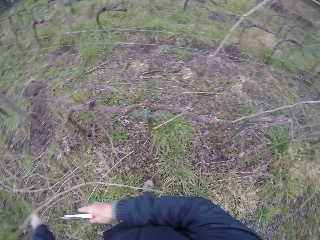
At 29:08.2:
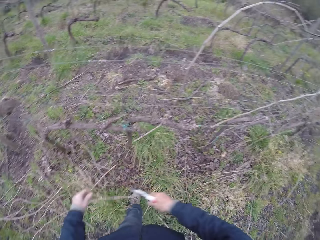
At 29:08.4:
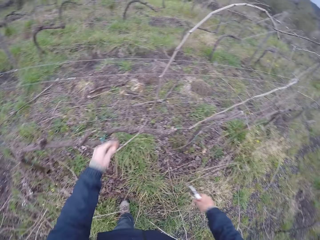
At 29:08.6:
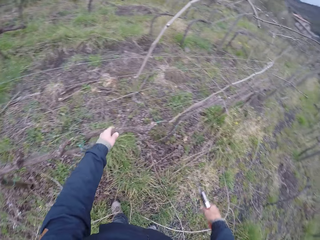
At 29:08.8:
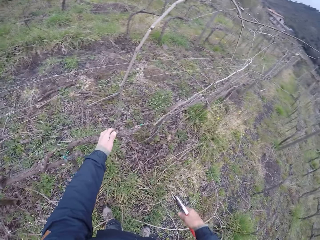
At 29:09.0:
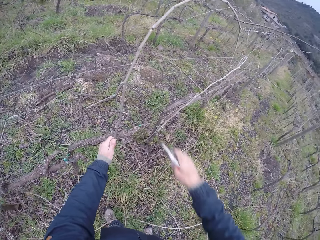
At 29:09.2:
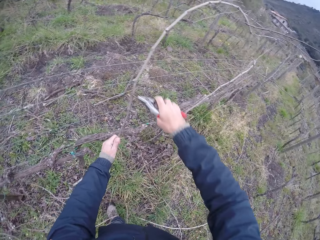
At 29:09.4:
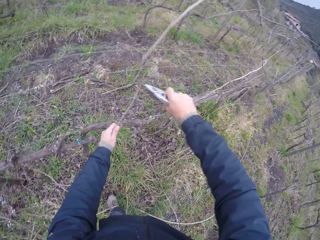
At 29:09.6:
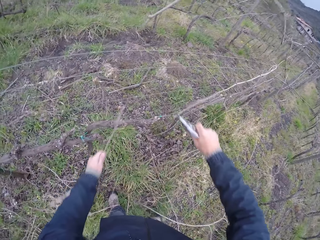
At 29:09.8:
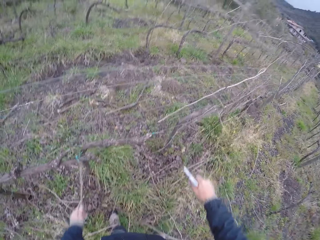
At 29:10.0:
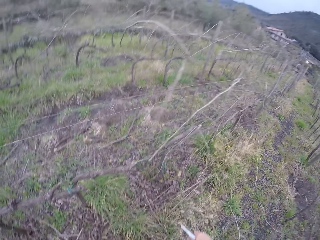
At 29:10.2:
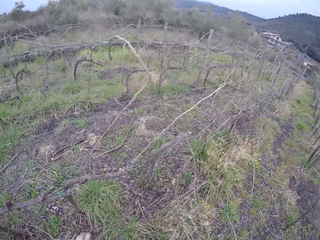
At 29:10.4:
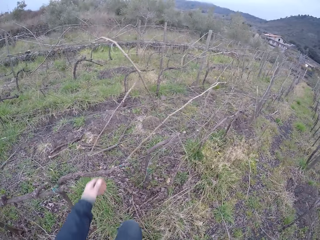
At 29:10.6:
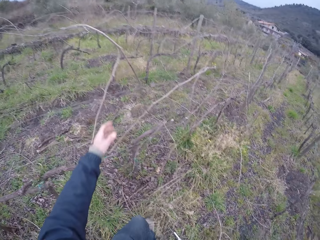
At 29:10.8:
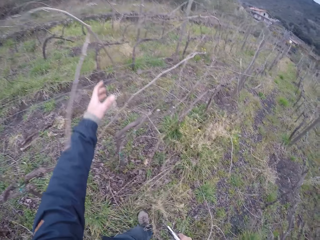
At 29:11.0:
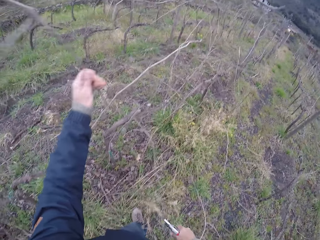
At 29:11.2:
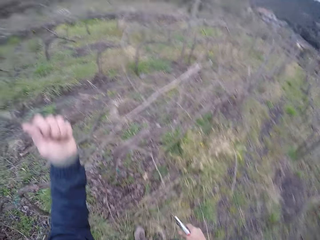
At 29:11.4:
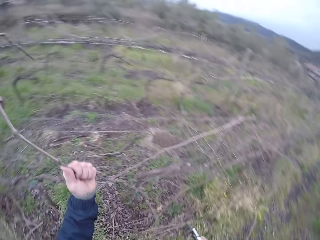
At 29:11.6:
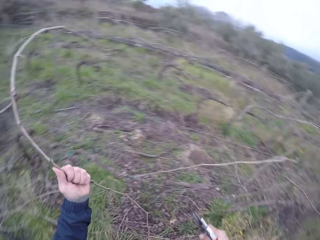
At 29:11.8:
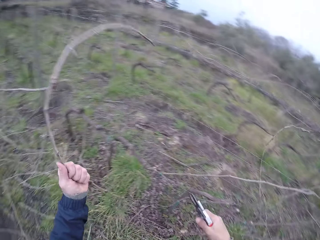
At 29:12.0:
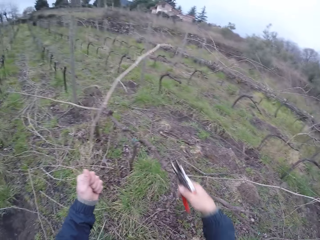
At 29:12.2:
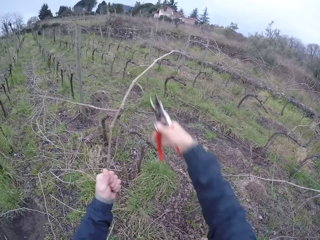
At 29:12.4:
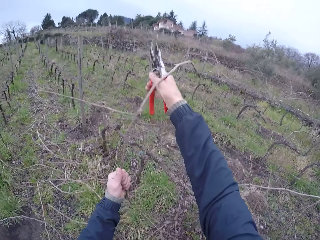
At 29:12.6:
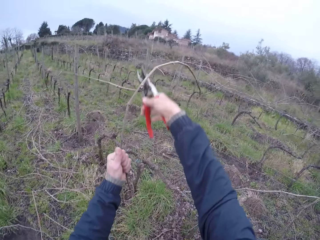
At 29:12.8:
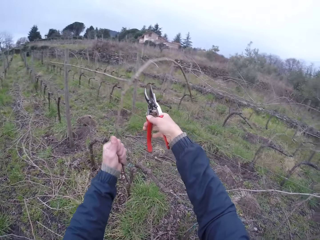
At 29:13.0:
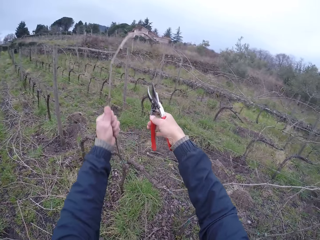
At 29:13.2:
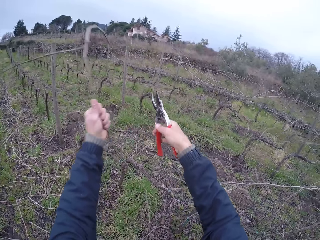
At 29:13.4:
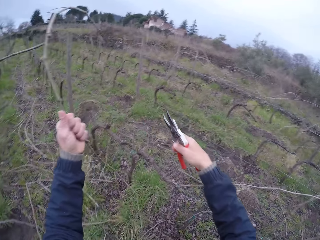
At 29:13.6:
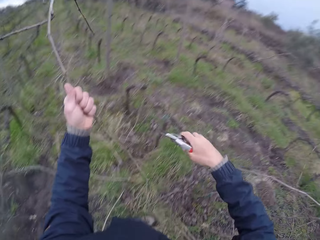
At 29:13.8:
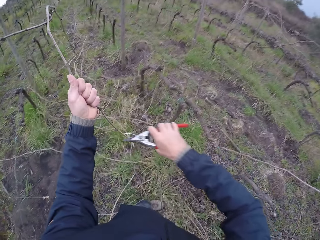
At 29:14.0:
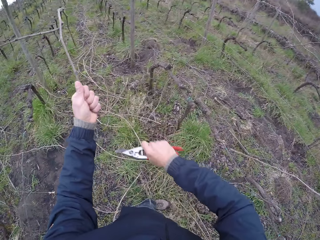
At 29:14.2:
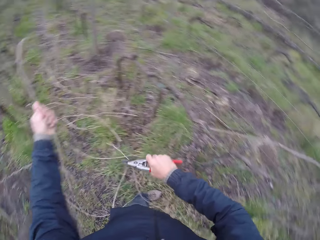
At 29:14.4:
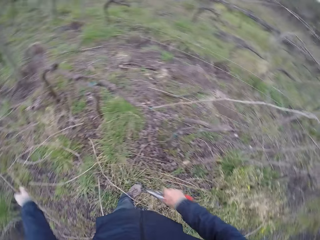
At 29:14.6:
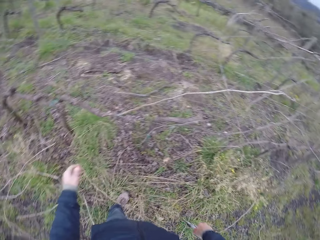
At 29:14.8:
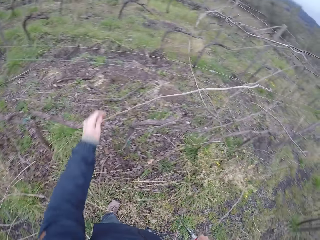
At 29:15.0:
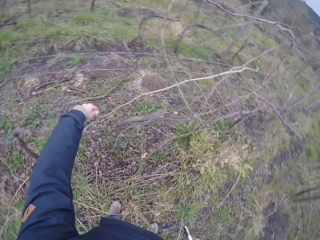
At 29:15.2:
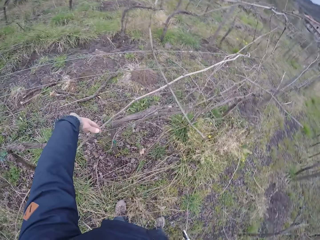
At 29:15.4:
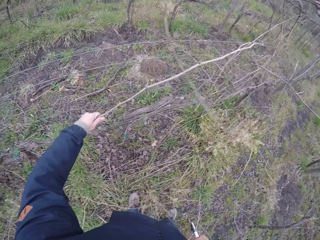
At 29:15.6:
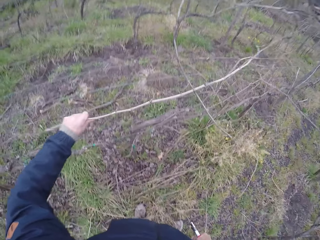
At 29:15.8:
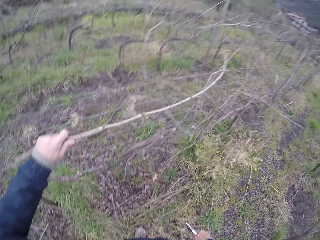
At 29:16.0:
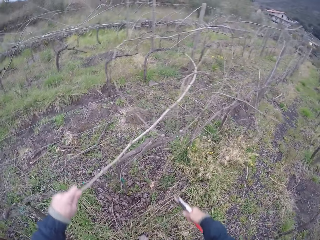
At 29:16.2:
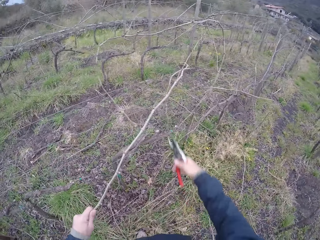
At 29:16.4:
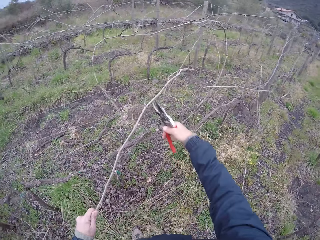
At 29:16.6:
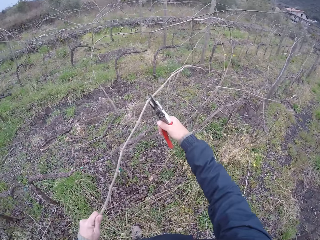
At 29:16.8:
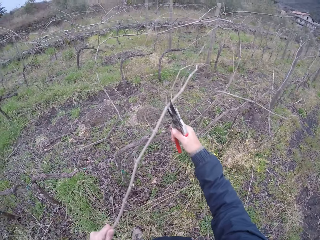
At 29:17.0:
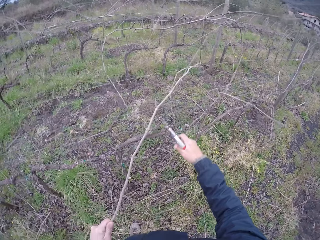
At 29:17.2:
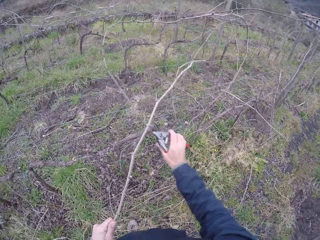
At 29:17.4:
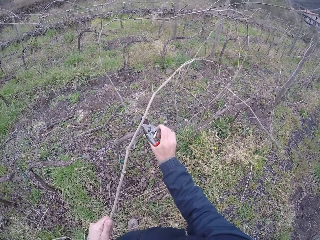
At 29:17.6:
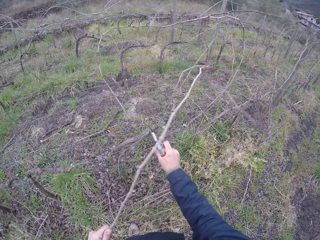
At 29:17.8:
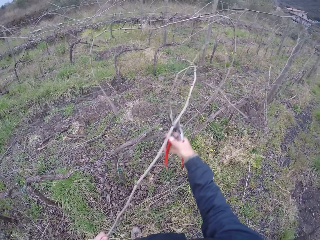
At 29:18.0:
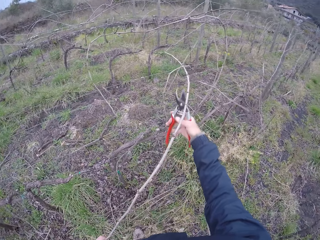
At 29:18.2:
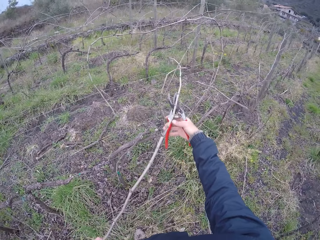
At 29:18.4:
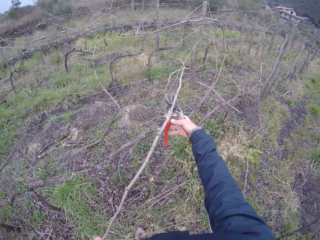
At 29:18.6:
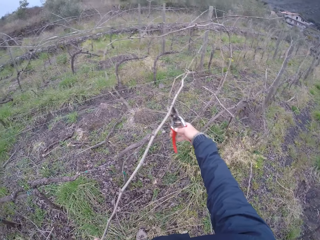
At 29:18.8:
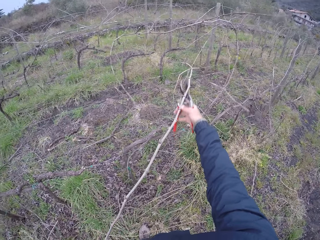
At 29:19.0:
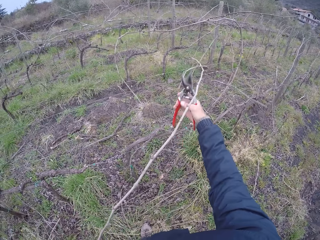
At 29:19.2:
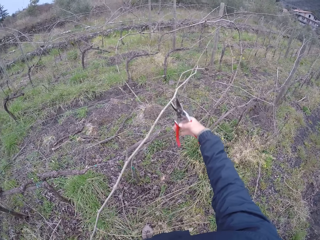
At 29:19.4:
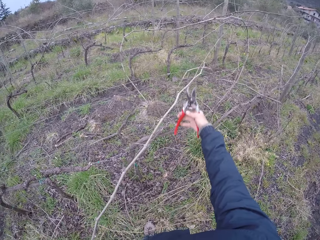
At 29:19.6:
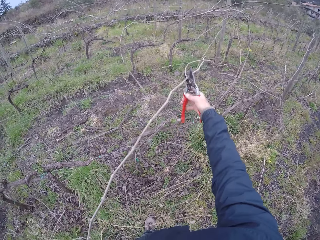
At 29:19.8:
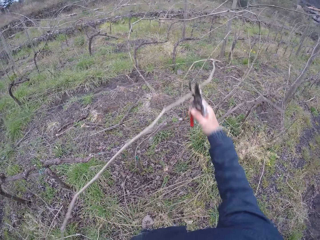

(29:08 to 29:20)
The camera wearer puts down branches. She pulls a tree branch with her left hand. She cuts the tree branch with the pair of secateurs in her right hand. She pulls the tree branch with her left hand. She puts down the branches. She cuts the tree branch with the pair of secateurs in her right hand. She puts down the branches. She pulls the tree branch with her left hand. She picks the branches. She cuts the tree branch with the pair of secateurs in her right hand.

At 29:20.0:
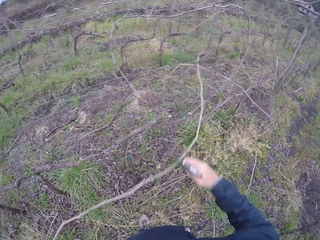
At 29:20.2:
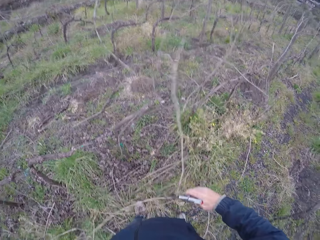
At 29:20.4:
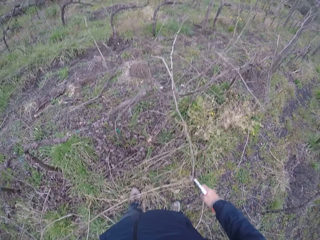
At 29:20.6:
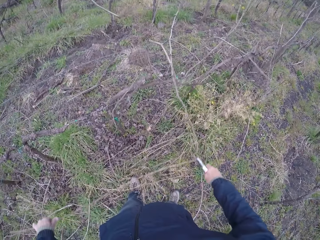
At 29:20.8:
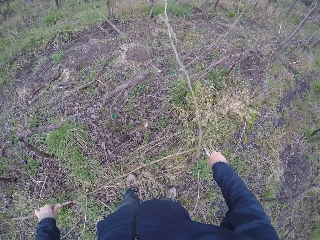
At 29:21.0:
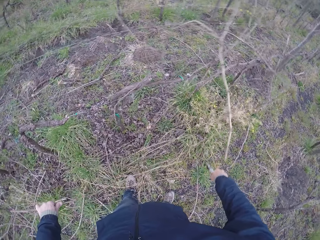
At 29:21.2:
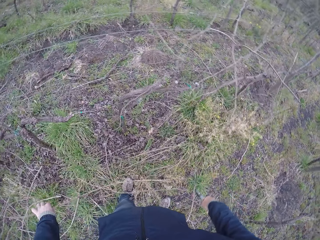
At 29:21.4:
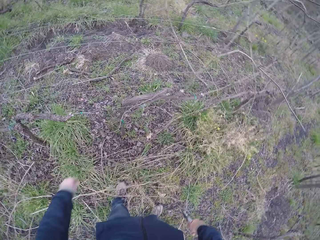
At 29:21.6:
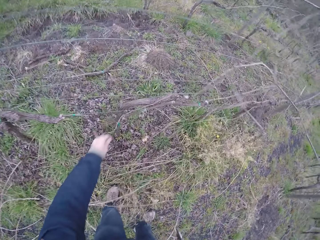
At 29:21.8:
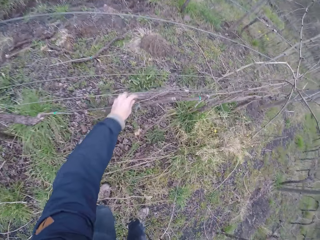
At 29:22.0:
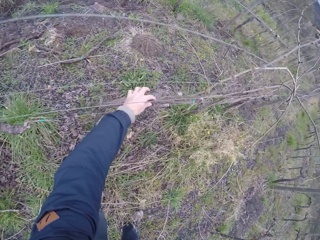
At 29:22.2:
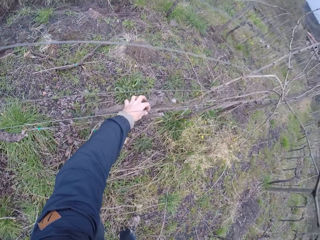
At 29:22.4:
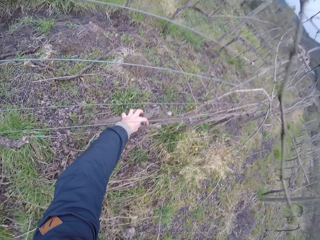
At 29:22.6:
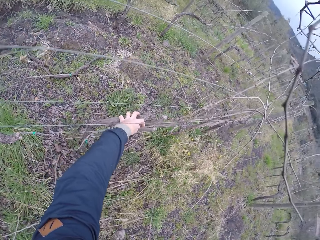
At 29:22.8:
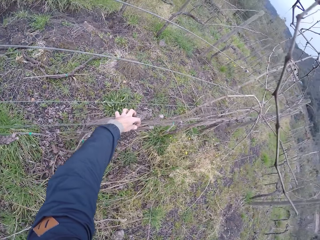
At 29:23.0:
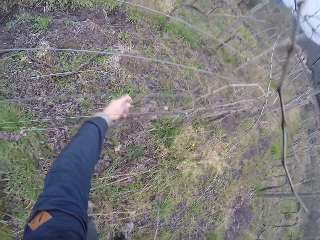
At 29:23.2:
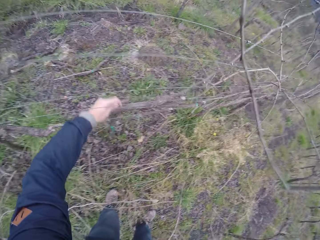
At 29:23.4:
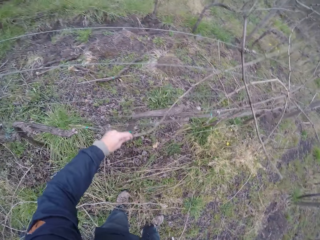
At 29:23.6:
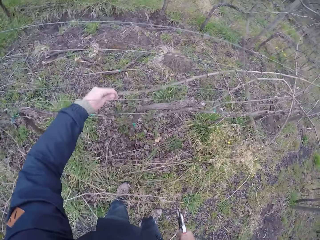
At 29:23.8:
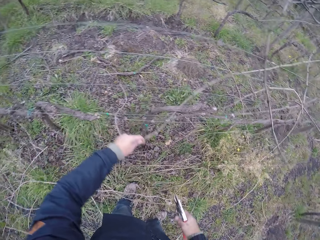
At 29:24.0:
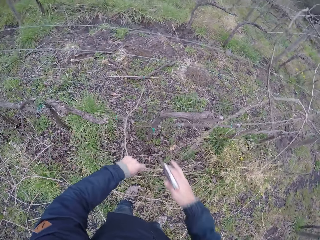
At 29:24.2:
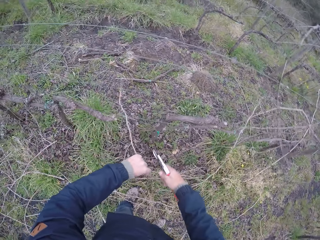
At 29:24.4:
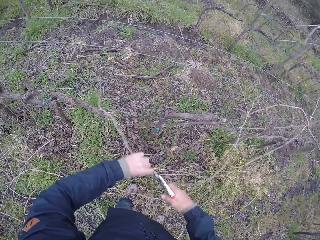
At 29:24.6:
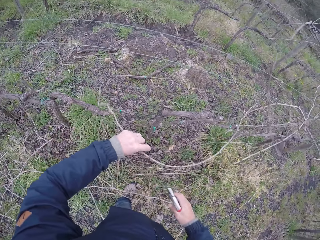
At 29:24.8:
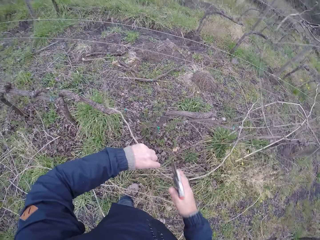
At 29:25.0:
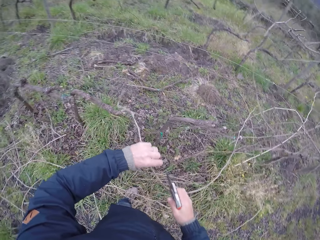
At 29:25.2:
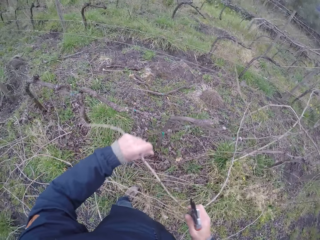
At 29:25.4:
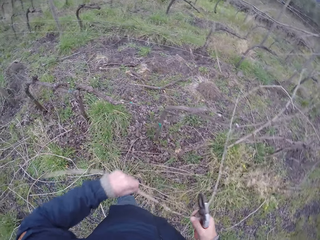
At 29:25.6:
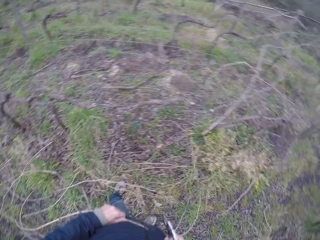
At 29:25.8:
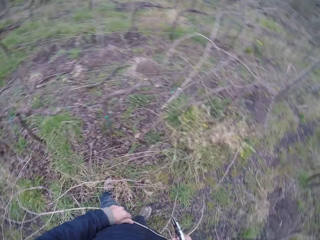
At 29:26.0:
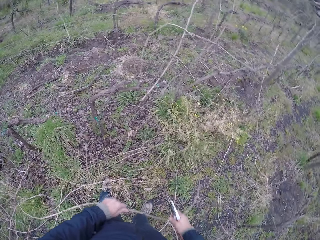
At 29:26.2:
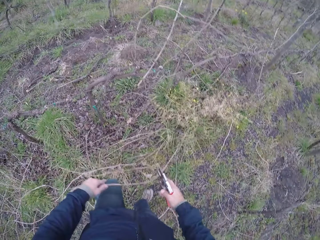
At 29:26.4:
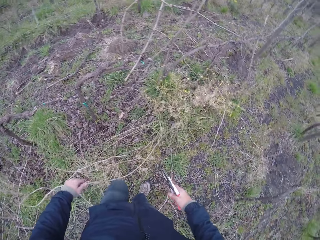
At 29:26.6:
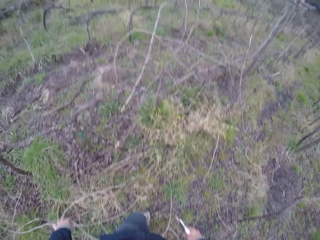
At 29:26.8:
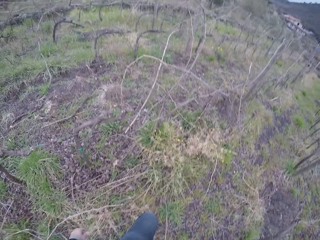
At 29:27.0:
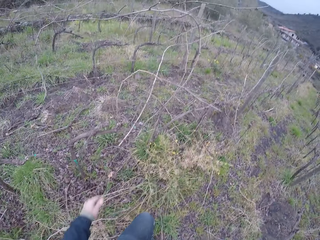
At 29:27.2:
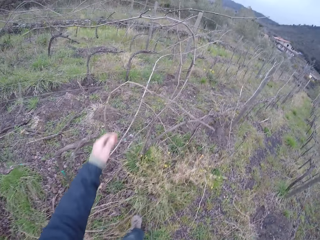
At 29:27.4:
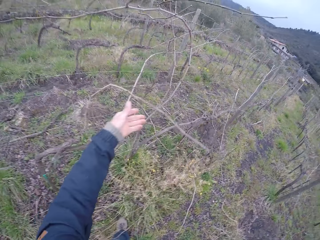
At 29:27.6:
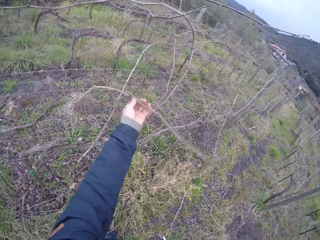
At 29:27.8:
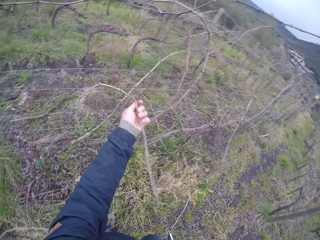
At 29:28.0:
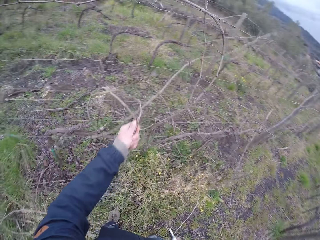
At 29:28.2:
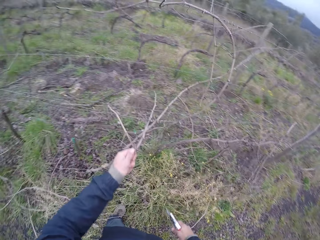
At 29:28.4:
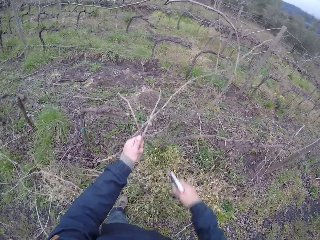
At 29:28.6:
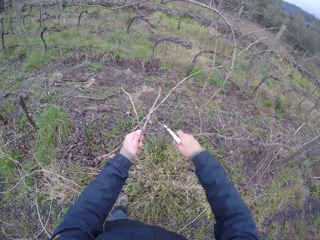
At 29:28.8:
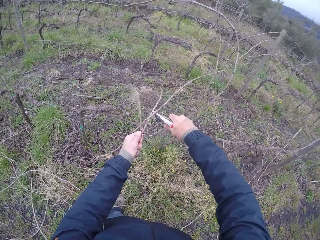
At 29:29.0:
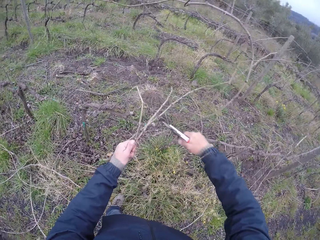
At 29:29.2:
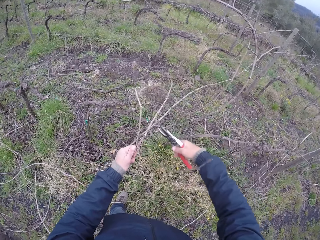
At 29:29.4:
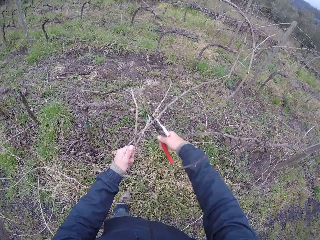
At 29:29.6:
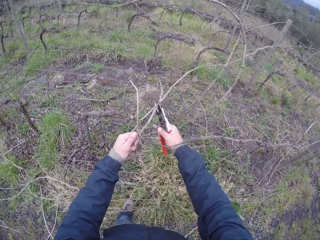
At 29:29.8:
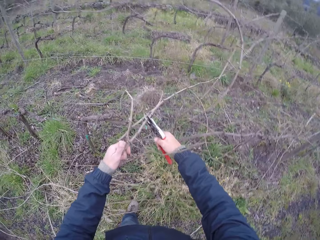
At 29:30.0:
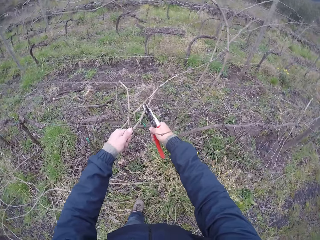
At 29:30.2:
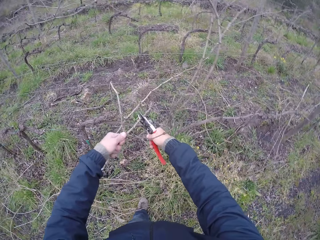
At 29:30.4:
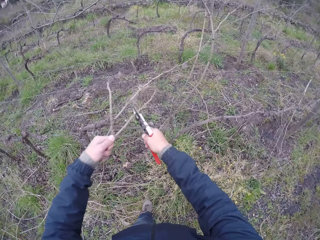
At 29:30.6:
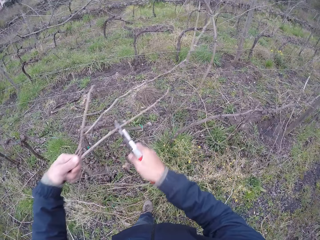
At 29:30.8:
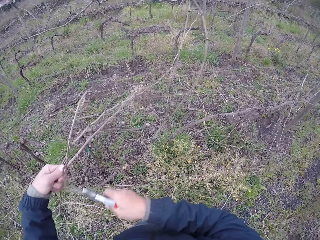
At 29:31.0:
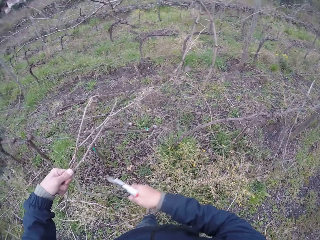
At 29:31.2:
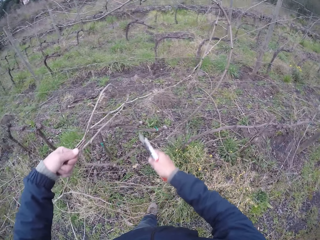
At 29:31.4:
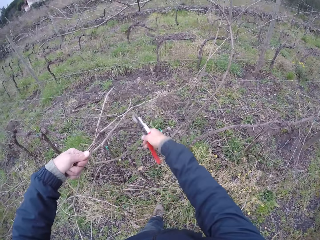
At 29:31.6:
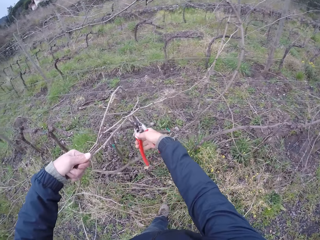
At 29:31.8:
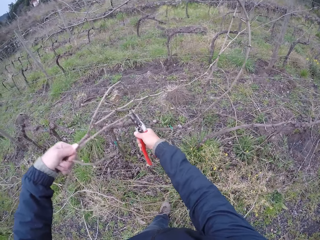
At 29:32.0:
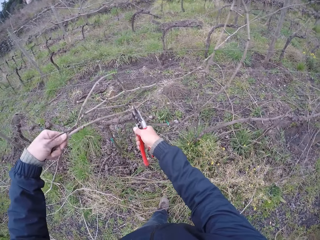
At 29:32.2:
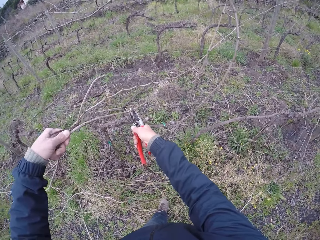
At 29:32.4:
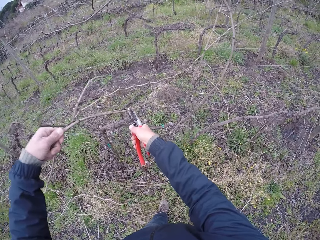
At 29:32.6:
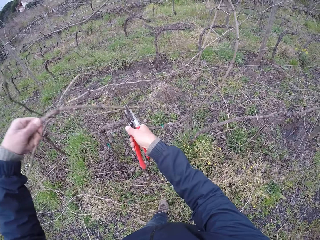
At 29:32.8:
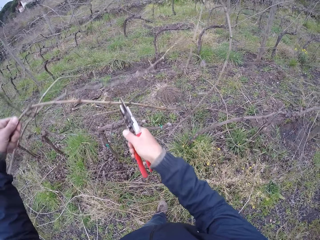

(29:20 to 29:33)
The camera wearer pulls a tree branch with her left hand. She puts down branches, picks the branches and puts down the branches. She pulls the tree branch with her left hand. She picks the branches. She cuts the tree branch with the pair of secateurs in her right hand.
